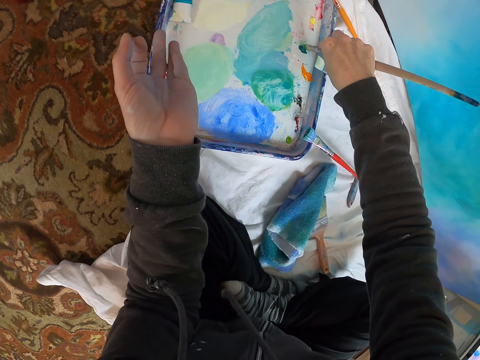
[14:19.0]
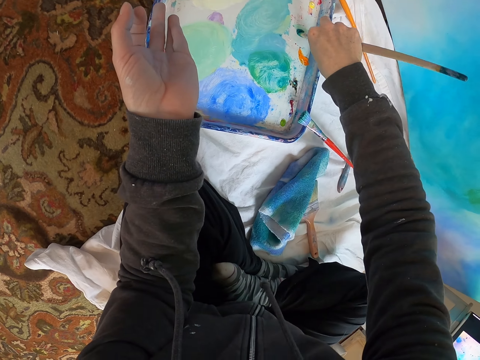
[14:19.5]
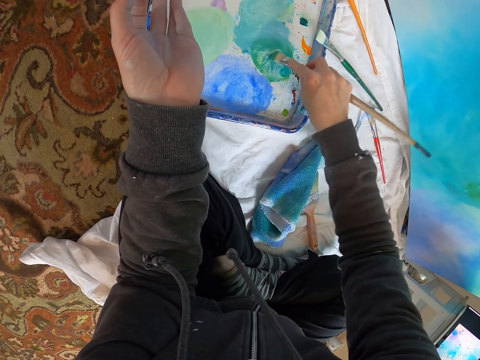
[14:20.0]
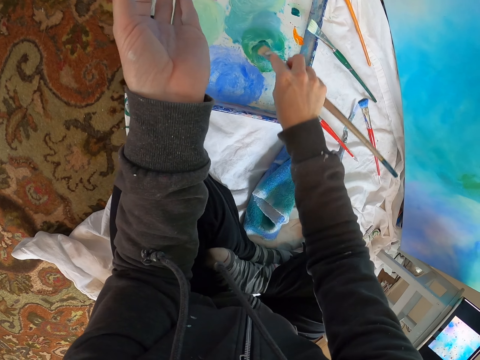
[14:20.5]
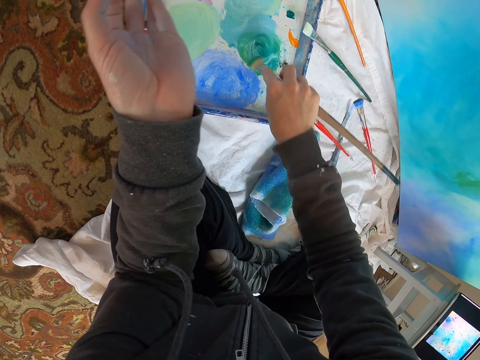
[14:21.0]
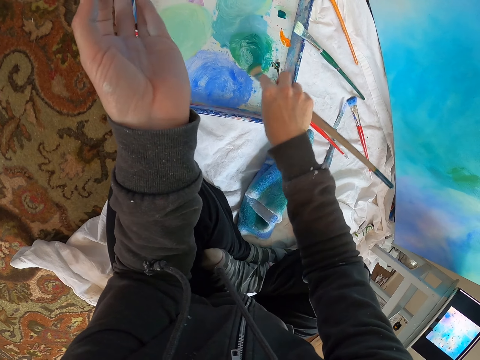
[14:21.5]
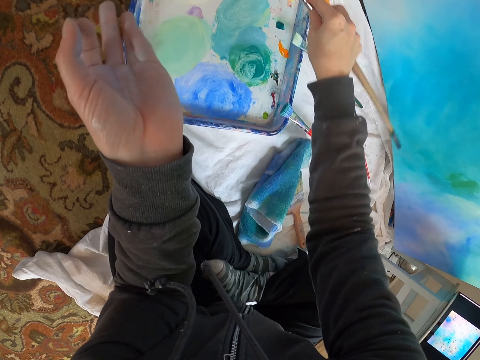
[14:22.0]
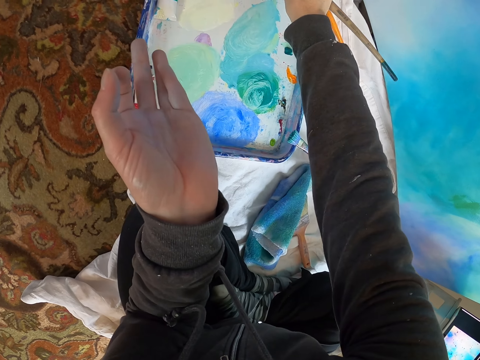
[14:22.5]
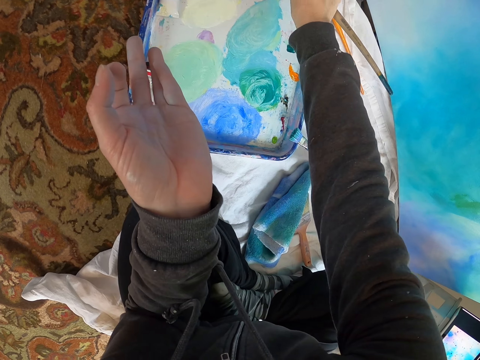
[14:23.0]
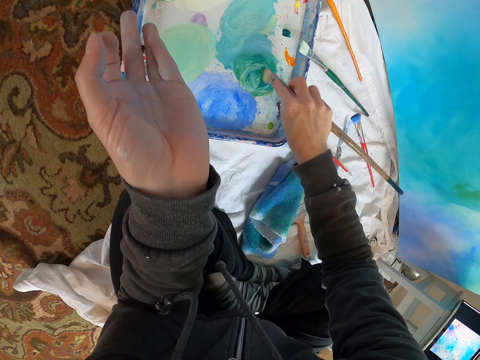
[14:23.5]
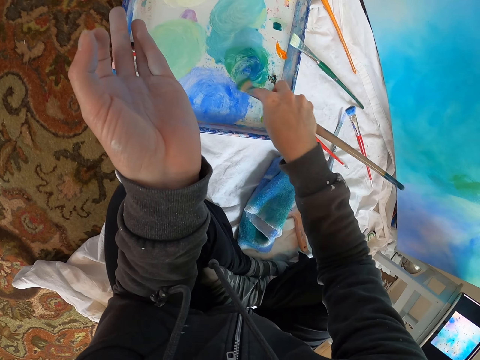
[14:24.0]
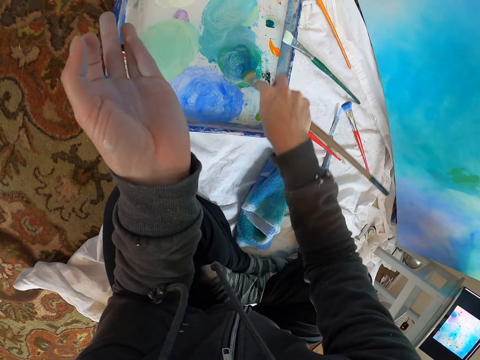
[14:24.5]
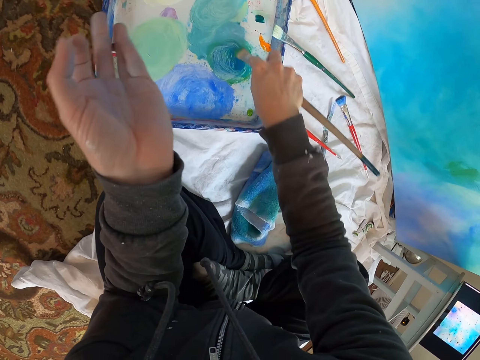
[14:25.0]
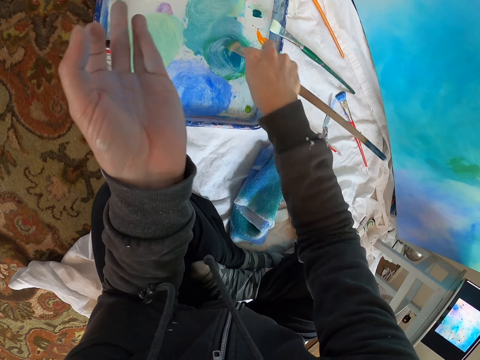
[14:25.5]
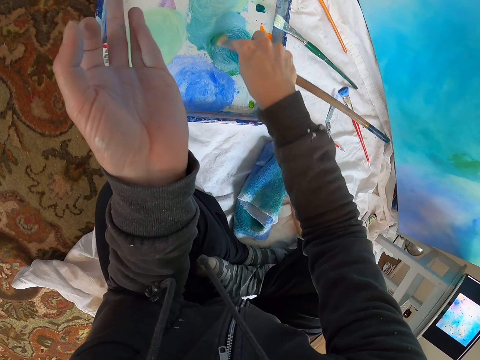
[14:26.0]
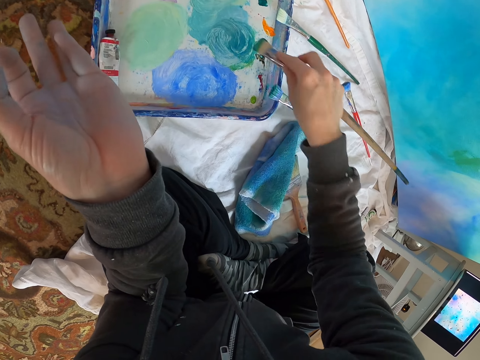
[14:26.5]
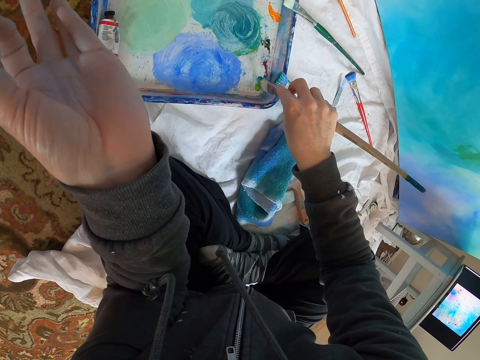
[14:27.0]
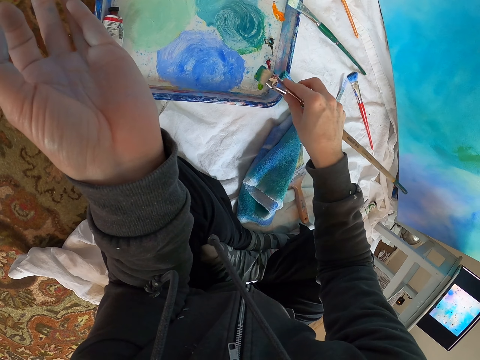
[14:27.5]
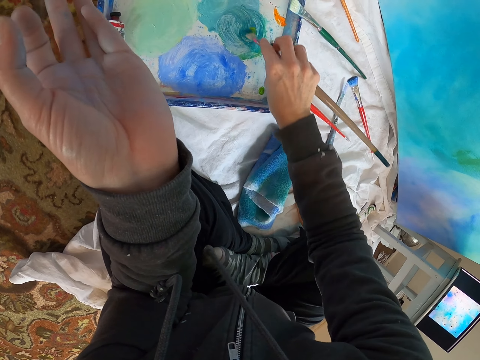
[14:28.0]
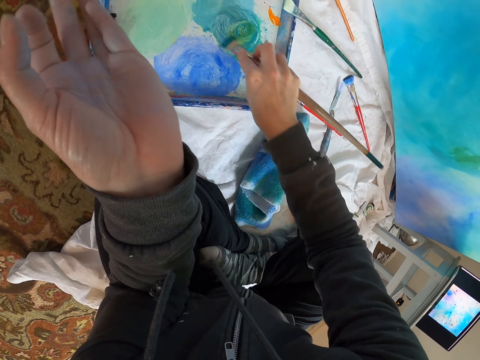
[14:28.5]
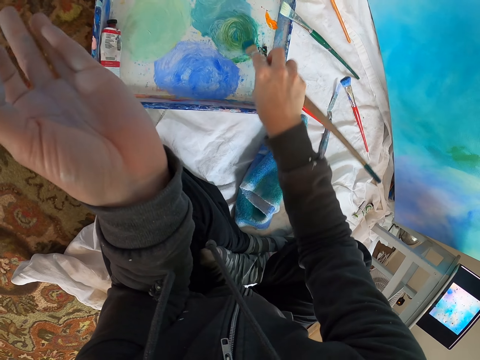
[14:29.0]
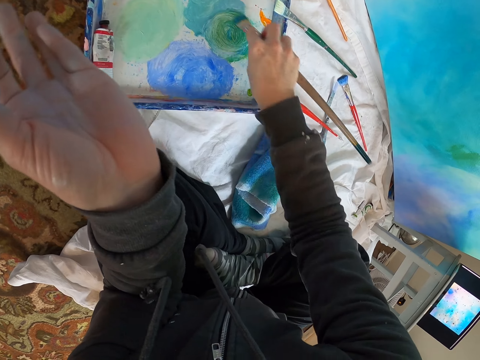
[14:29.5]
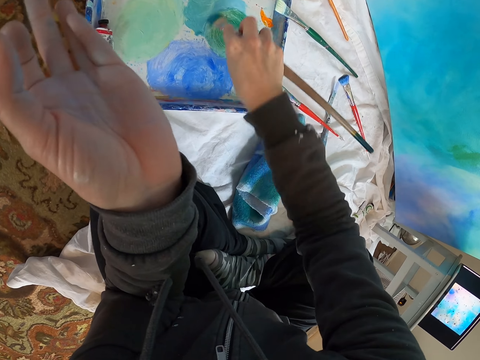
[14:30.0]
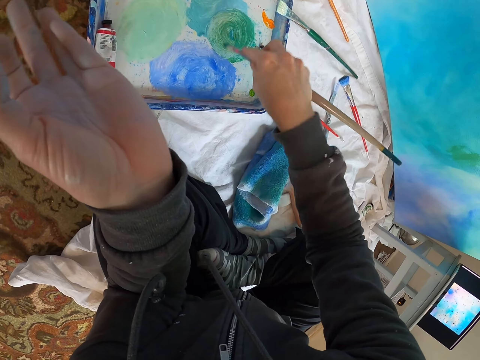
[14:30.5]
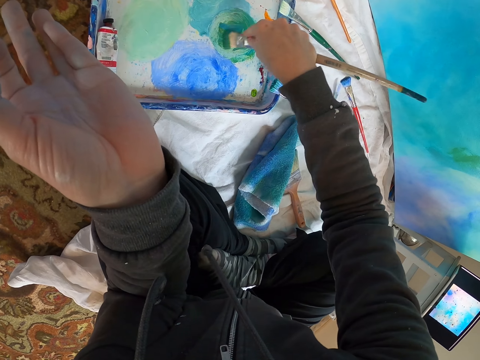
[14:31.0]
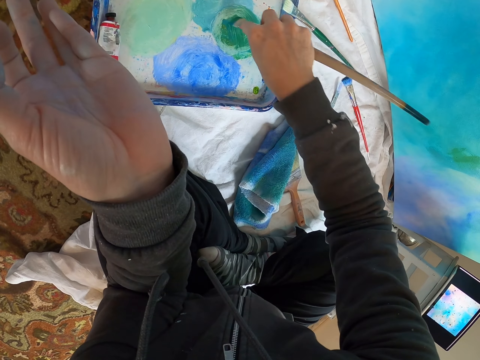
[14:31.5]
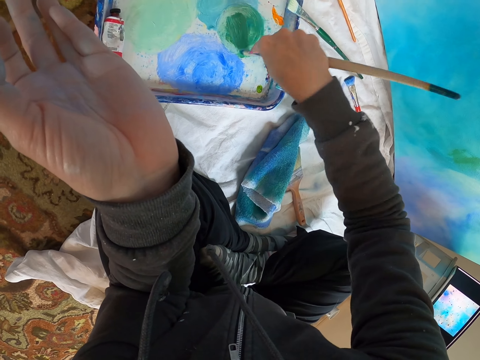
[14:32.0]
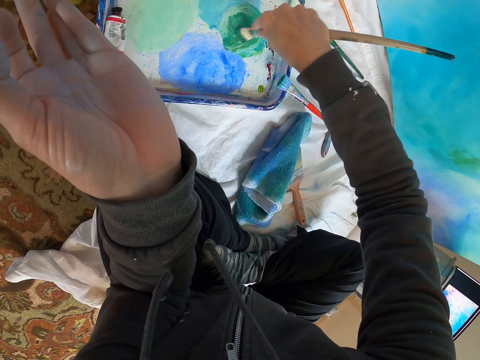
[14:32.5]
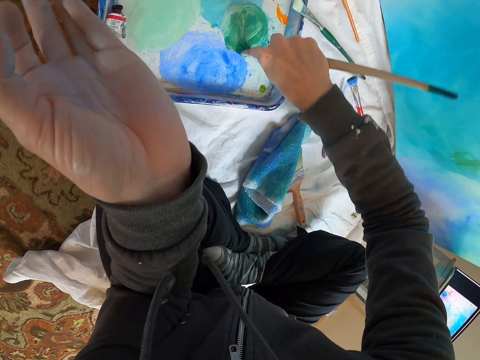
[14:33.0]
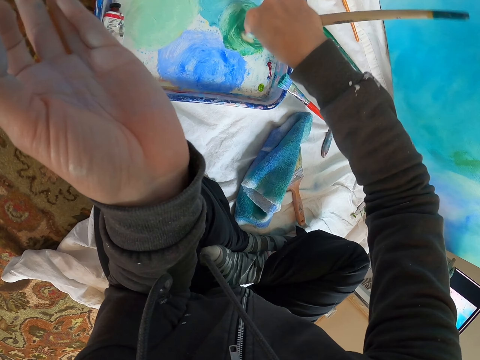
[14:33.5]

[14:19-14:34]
The camera wearer moves the right hand. They rub the pen brush or paint brush on the paint in the paint tray. They dip the paint brush in the paint tray. They lift the pen brush. They rub the pen brush on the paint. They lift the pen brush. They rub the pen brush on the paint. They mix paints in the tray.

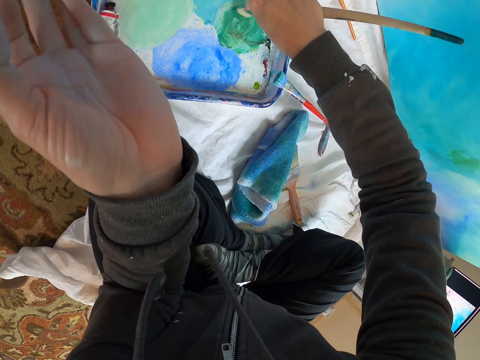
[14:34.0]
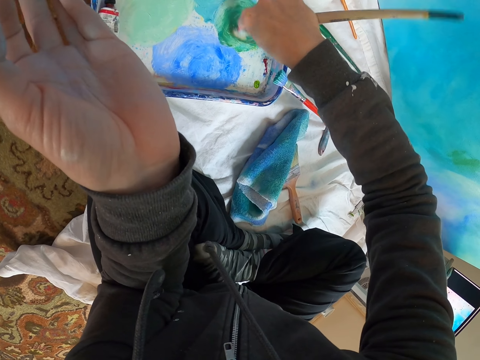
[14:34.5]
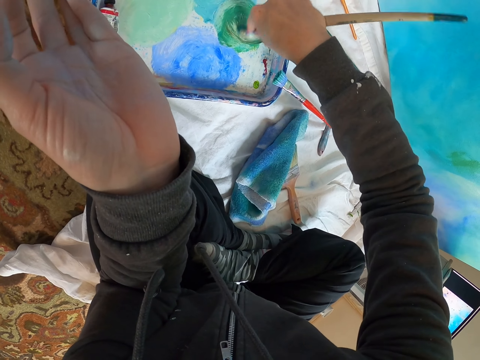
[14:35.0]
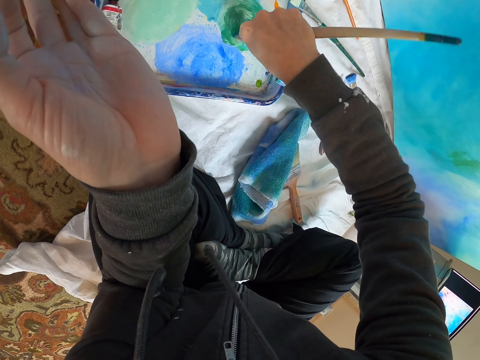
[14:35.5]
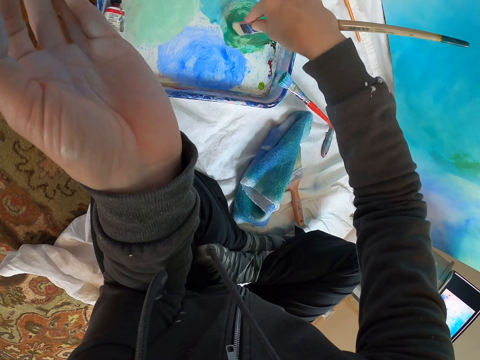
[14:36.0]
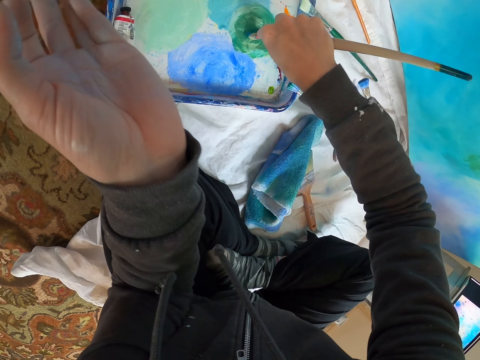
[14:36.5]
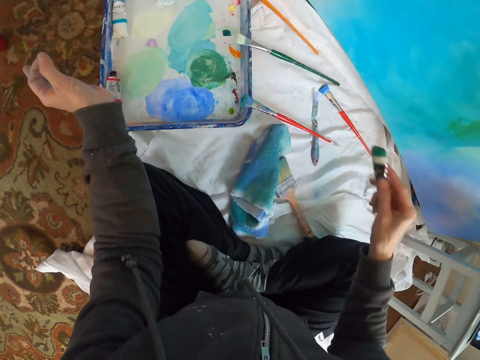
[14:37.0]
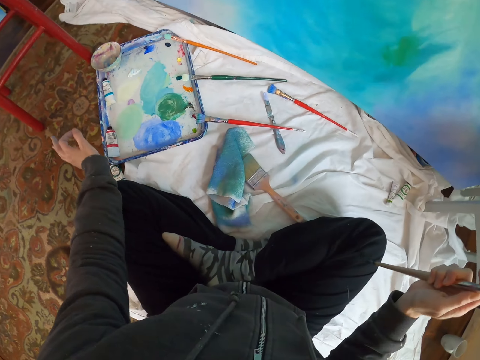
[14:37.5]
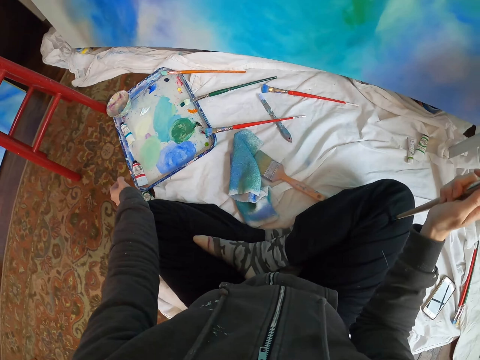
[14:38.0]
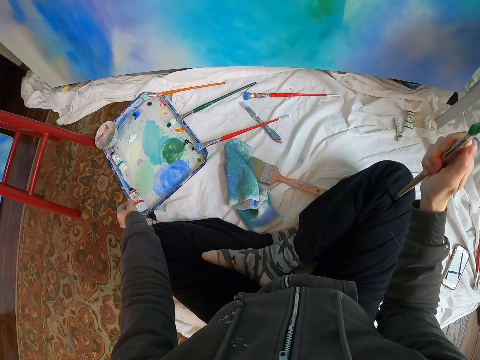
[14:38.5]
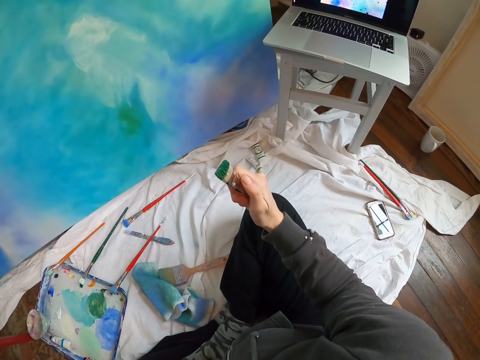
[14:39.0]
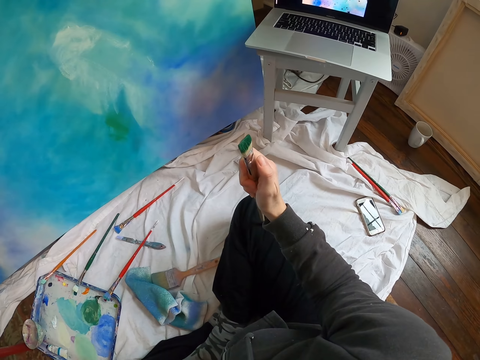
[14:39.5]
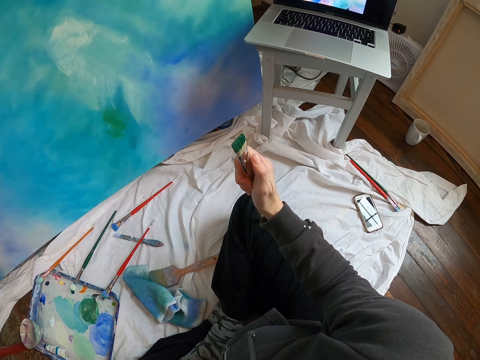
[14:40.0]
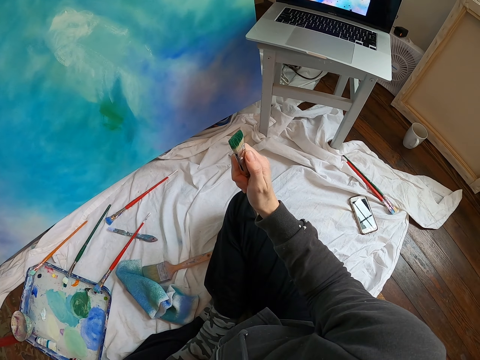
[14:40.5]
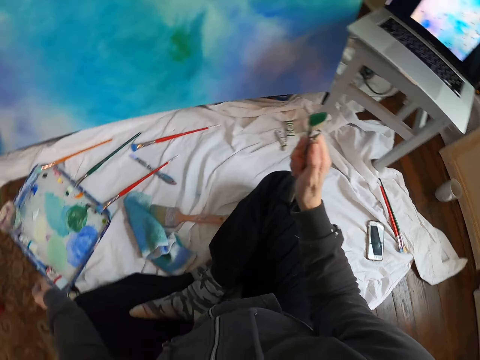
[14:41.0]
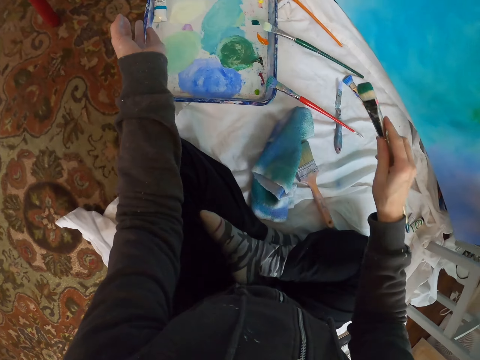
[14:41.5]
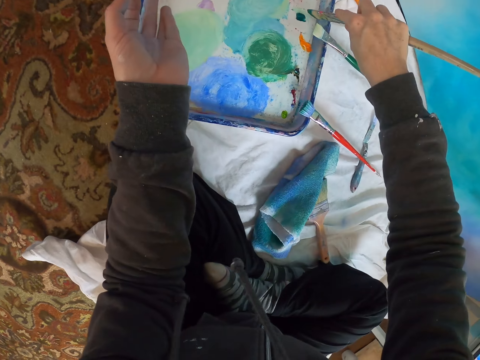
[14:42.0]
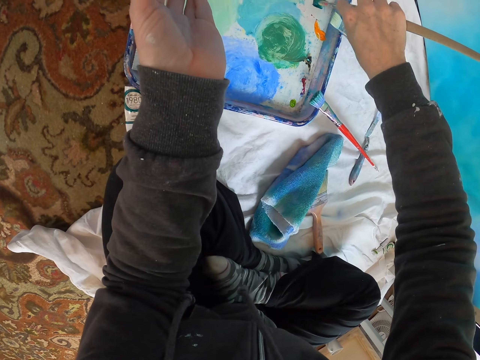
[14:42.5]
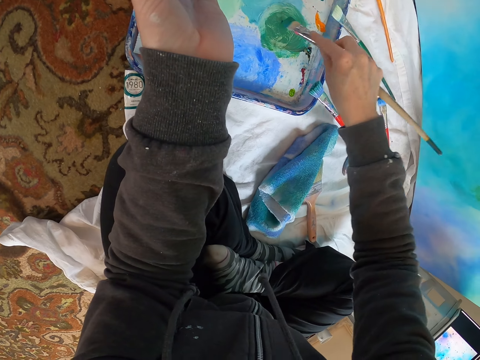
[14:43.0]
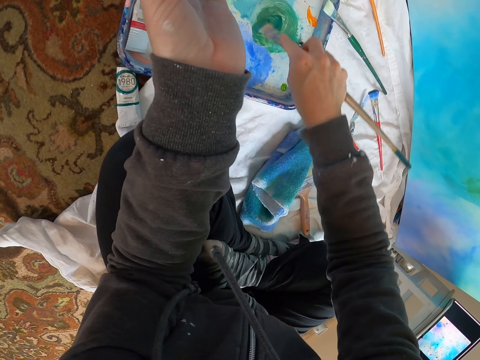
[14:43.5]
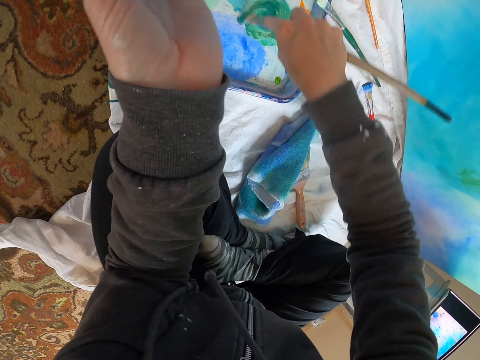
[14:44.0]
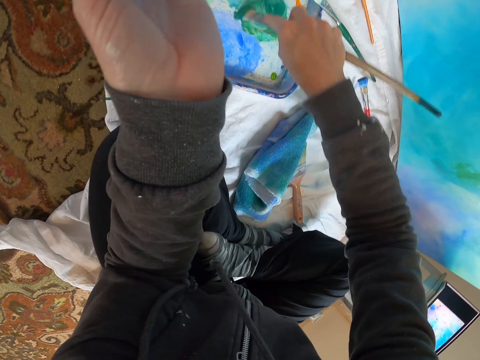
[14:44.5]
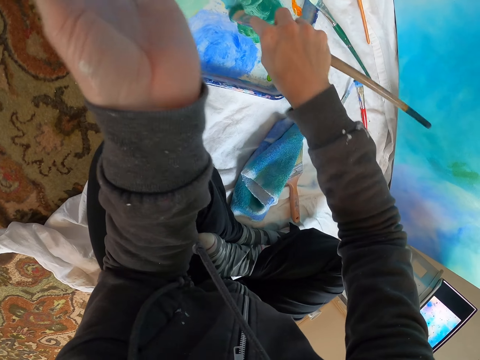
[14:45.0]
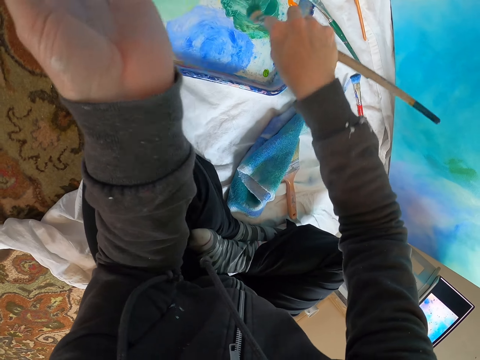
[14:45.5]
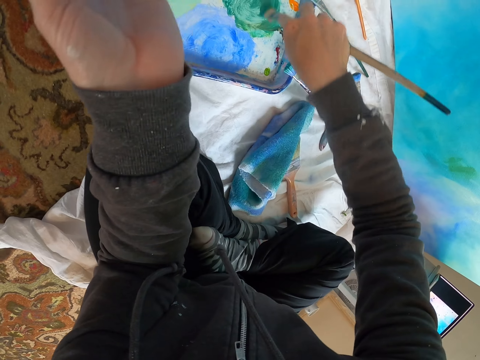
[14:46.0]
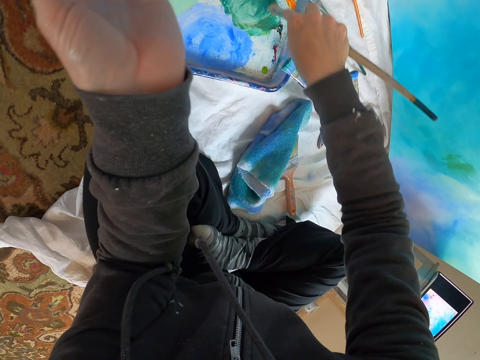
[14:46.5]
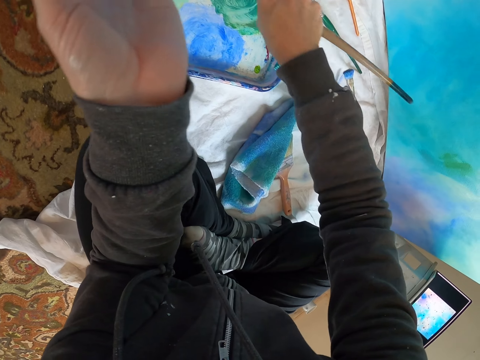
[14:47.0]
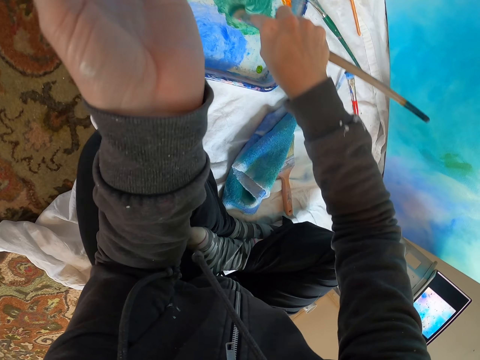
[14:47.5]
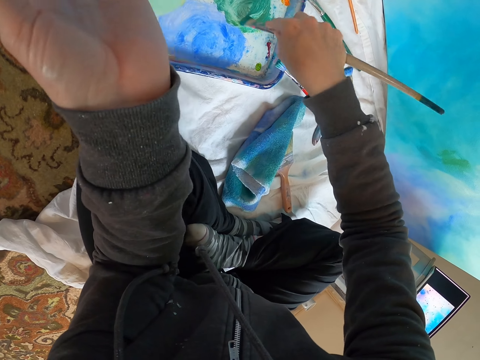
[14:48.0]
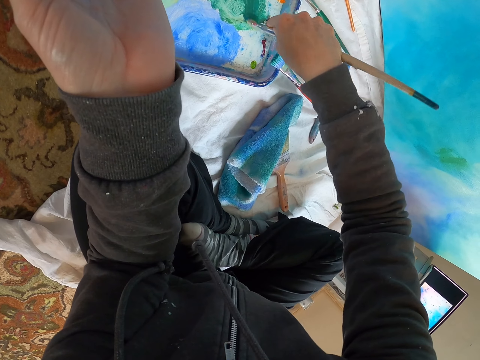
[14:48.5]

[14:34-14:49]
The camera wearer lifts the pen brush. They look at the board. They look at the laptop. They move the pen brush. They rub the pen brush on the paint. They mix paints in a tray.
